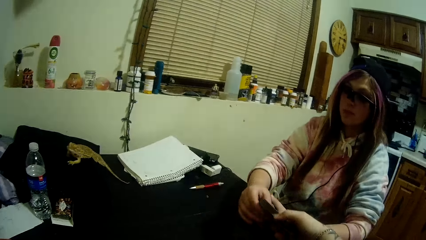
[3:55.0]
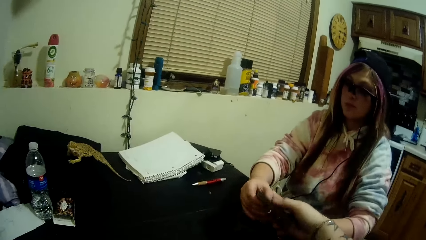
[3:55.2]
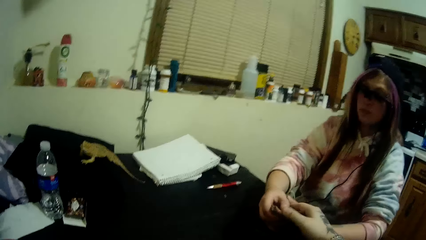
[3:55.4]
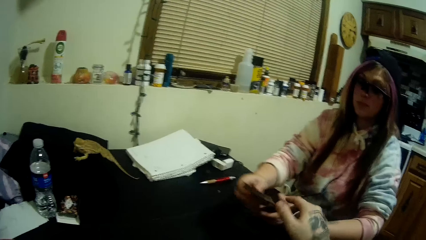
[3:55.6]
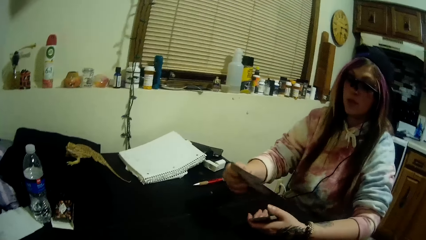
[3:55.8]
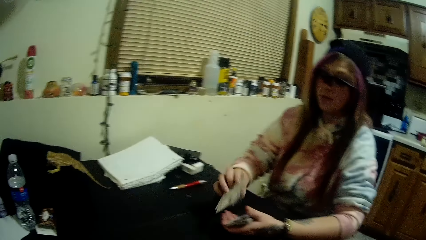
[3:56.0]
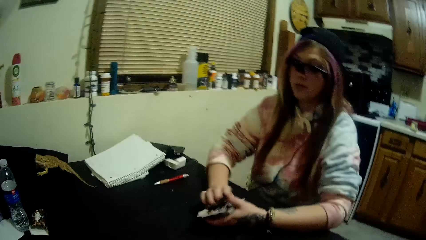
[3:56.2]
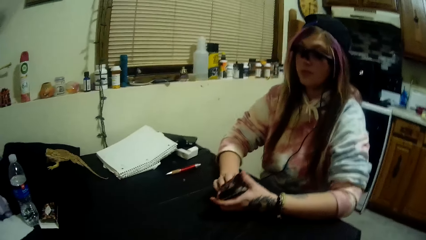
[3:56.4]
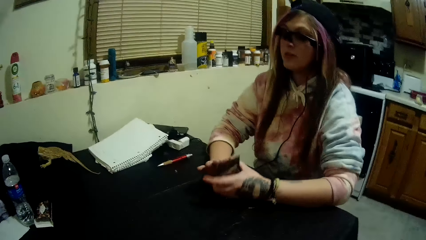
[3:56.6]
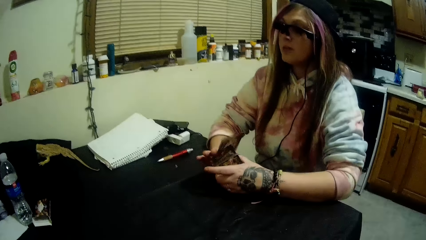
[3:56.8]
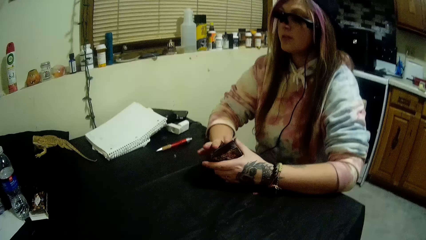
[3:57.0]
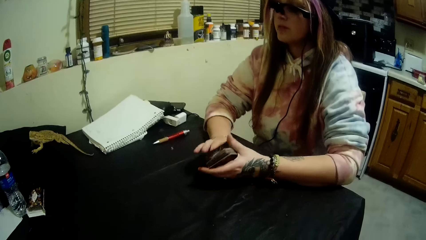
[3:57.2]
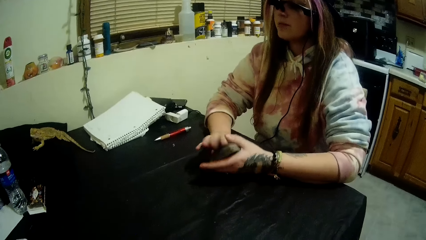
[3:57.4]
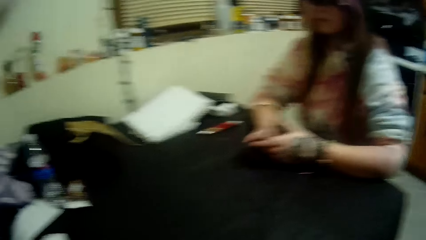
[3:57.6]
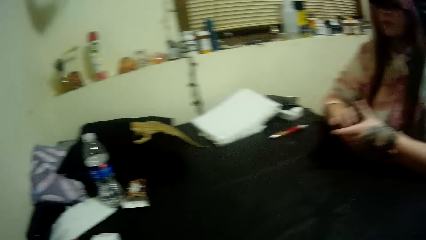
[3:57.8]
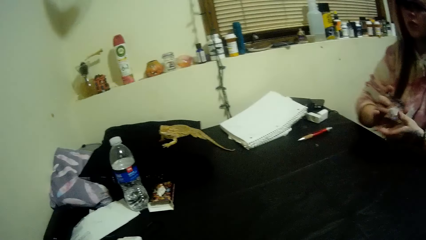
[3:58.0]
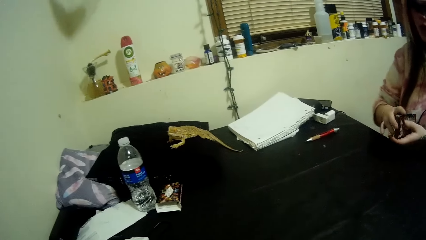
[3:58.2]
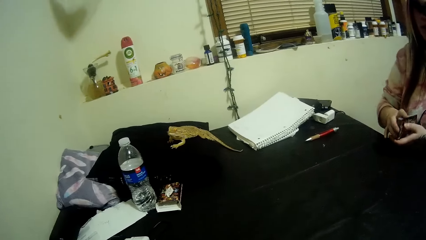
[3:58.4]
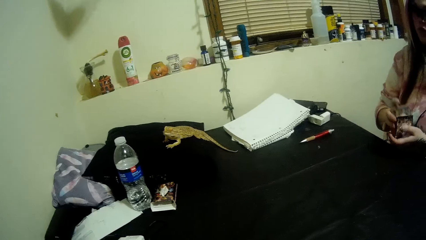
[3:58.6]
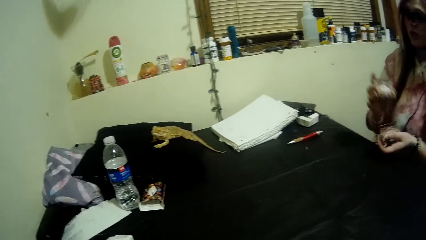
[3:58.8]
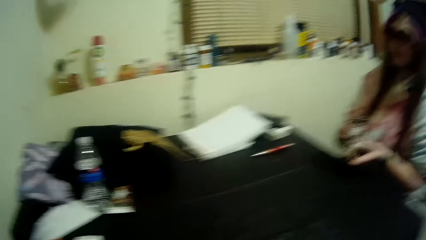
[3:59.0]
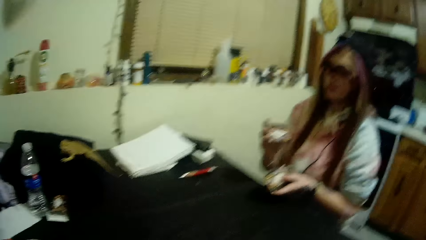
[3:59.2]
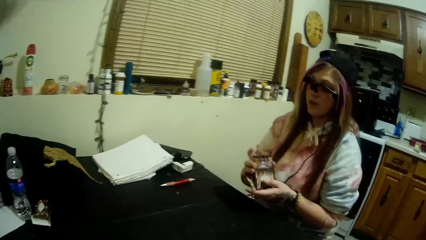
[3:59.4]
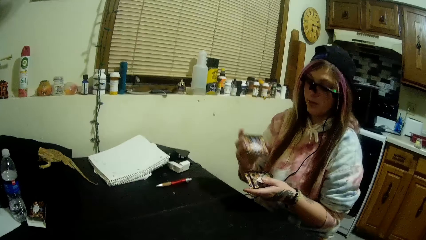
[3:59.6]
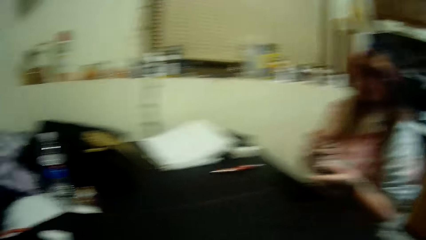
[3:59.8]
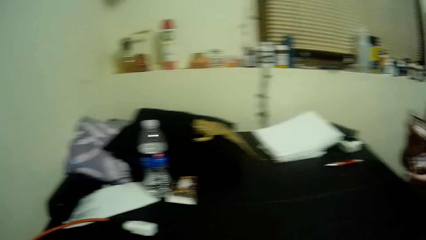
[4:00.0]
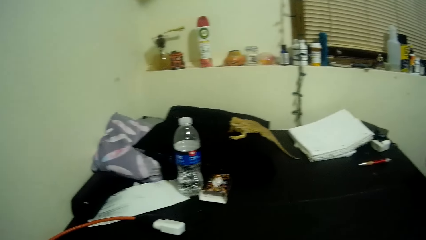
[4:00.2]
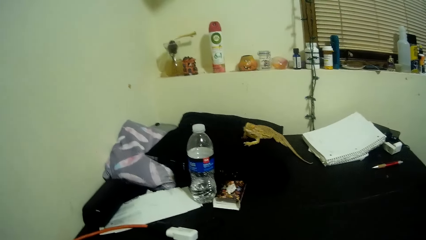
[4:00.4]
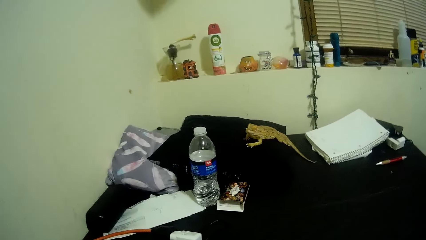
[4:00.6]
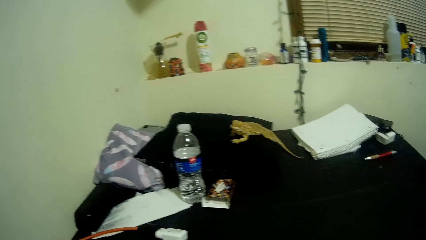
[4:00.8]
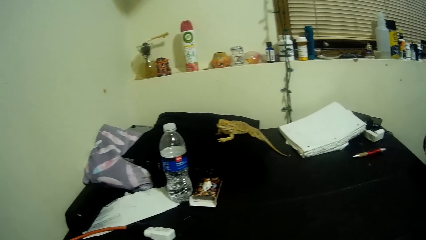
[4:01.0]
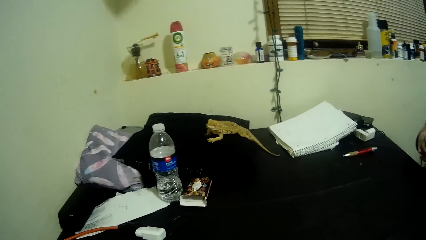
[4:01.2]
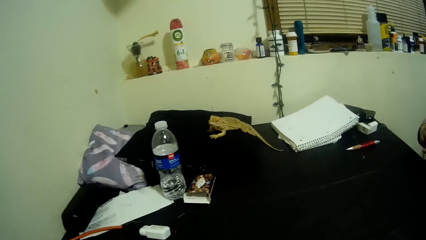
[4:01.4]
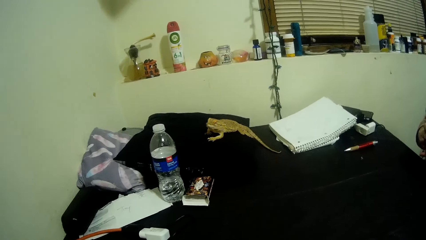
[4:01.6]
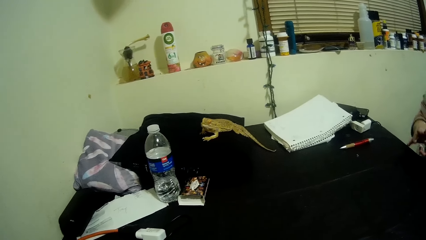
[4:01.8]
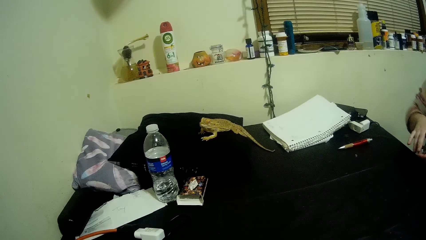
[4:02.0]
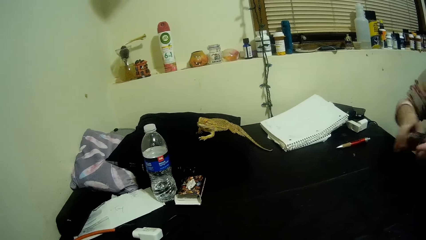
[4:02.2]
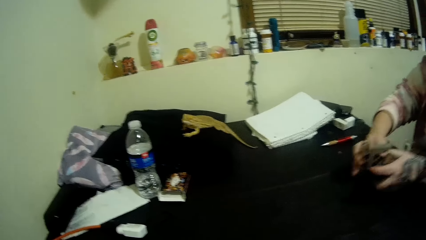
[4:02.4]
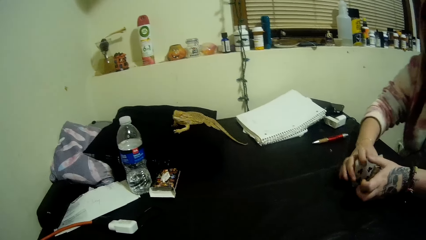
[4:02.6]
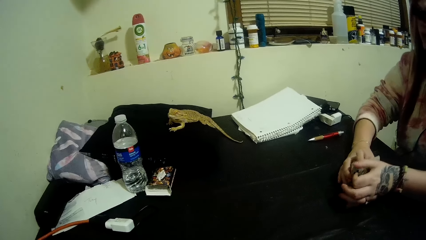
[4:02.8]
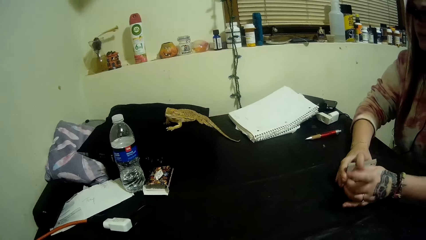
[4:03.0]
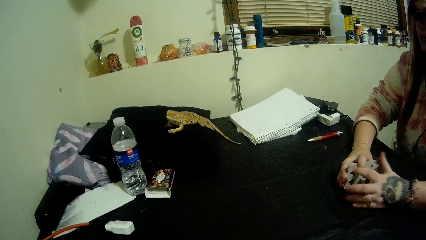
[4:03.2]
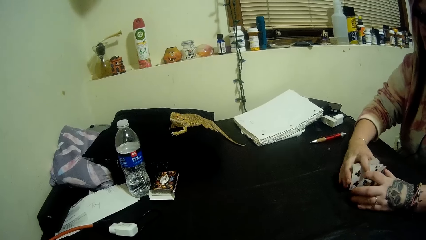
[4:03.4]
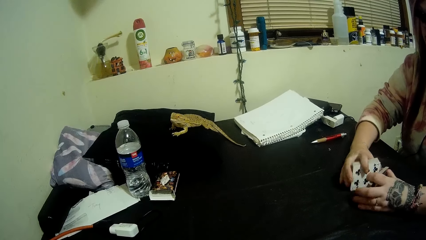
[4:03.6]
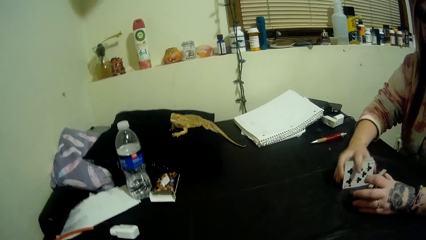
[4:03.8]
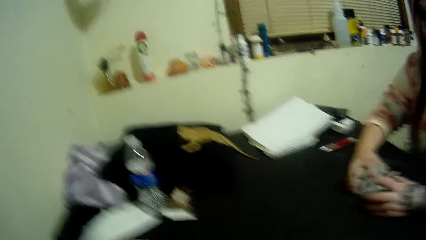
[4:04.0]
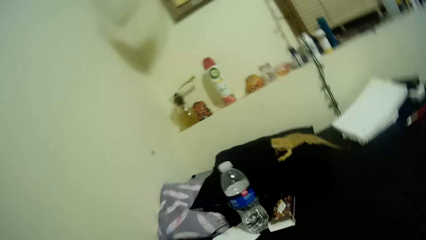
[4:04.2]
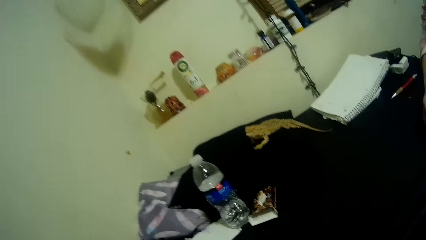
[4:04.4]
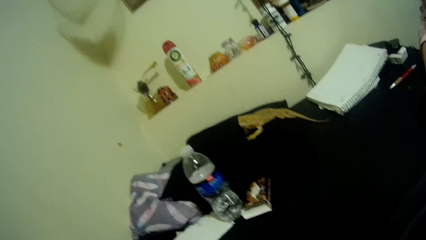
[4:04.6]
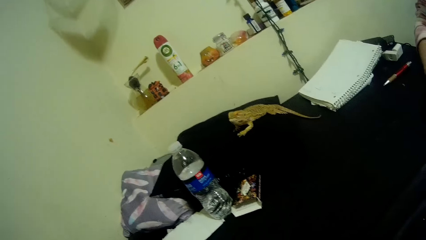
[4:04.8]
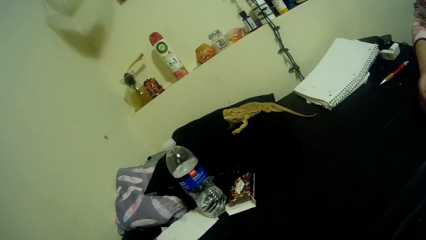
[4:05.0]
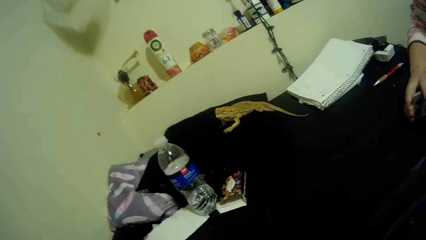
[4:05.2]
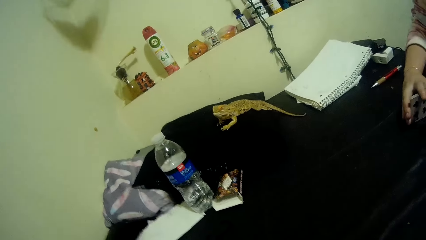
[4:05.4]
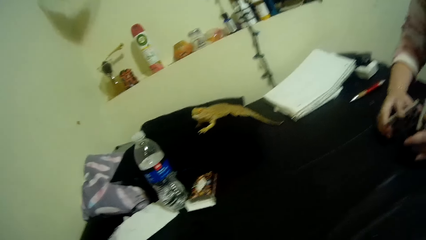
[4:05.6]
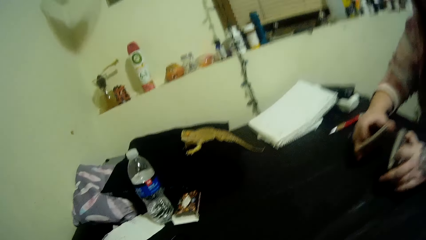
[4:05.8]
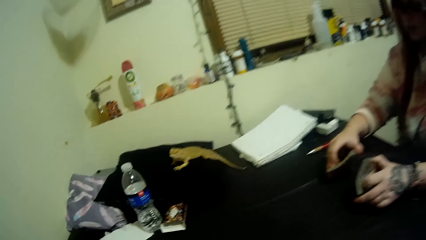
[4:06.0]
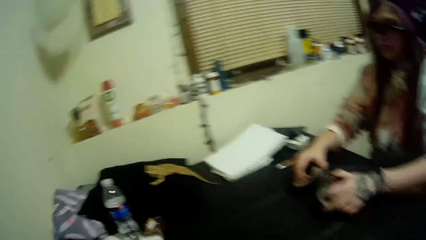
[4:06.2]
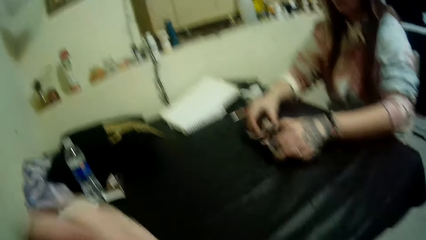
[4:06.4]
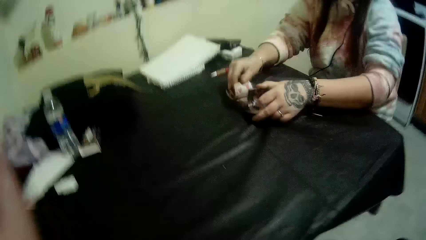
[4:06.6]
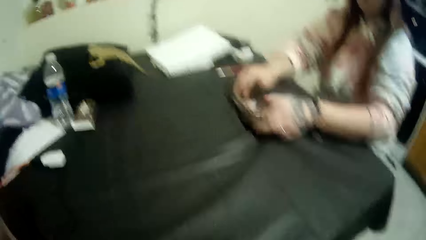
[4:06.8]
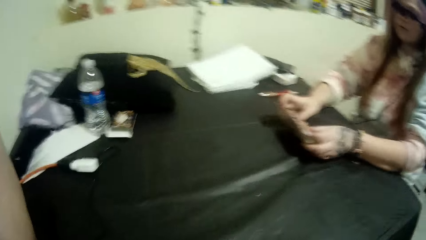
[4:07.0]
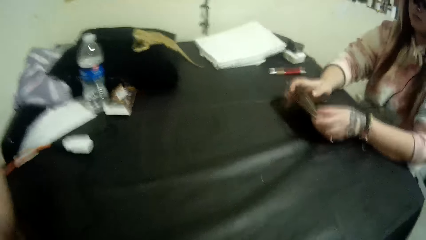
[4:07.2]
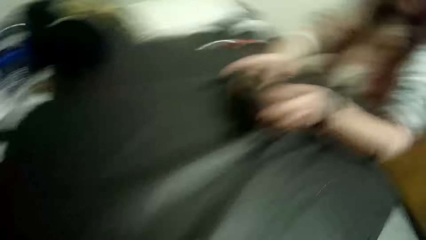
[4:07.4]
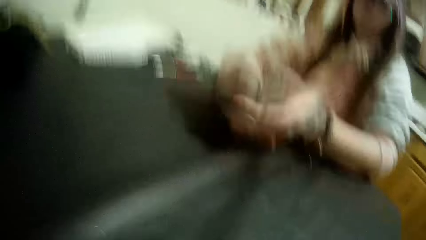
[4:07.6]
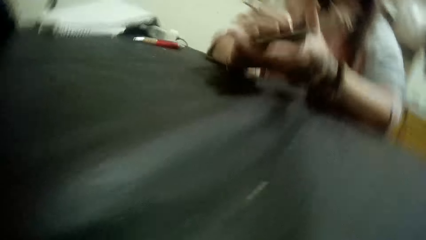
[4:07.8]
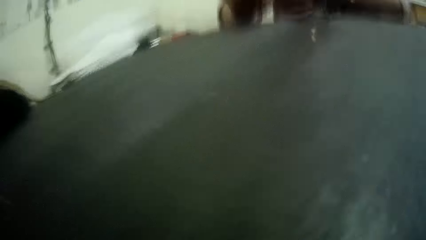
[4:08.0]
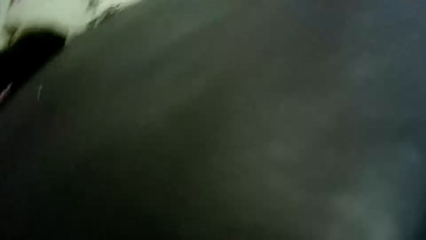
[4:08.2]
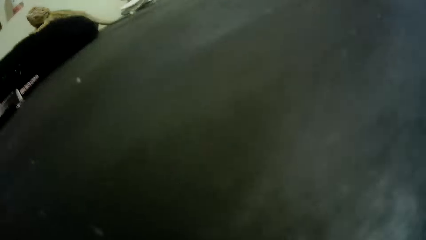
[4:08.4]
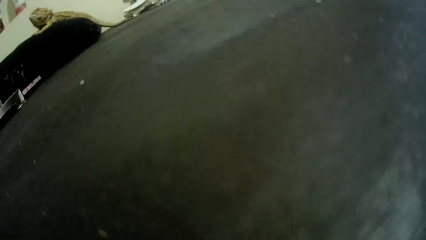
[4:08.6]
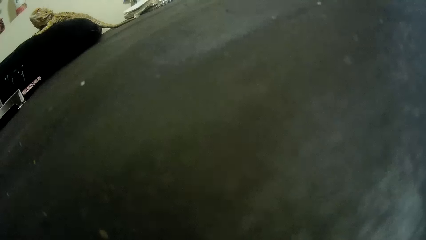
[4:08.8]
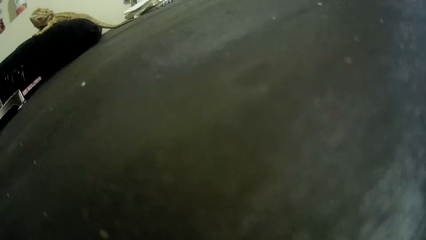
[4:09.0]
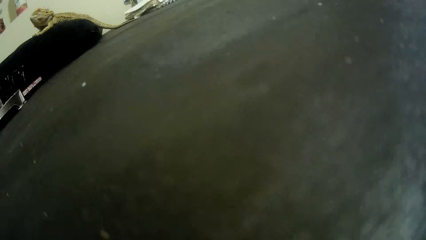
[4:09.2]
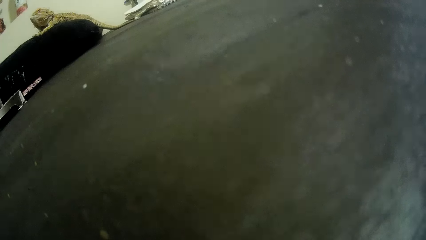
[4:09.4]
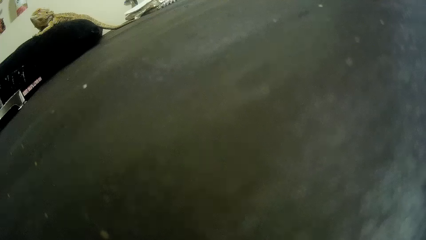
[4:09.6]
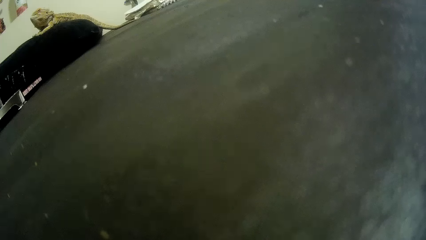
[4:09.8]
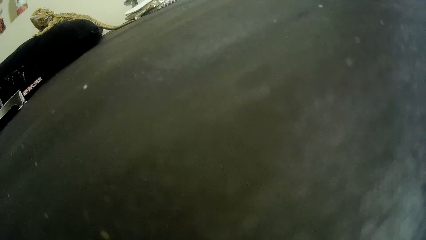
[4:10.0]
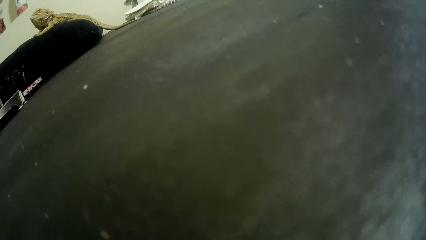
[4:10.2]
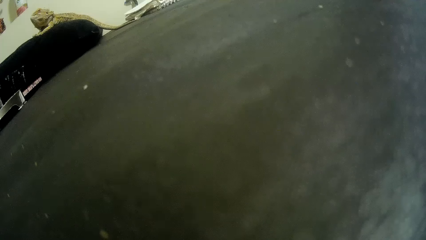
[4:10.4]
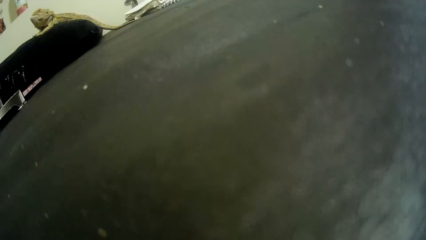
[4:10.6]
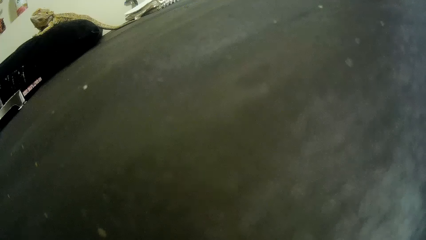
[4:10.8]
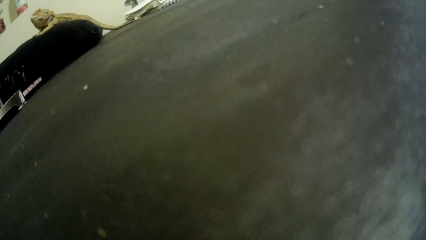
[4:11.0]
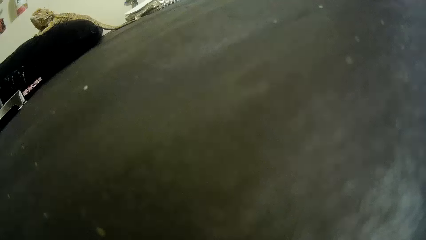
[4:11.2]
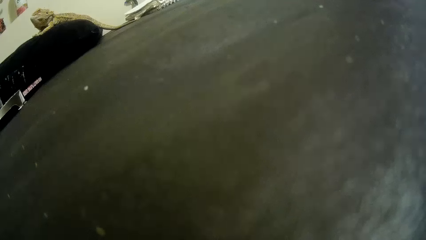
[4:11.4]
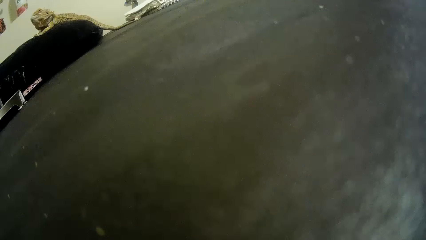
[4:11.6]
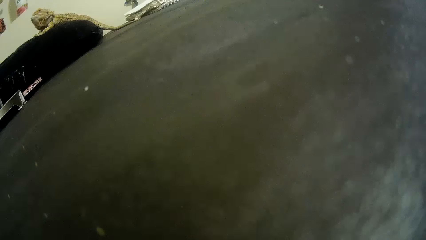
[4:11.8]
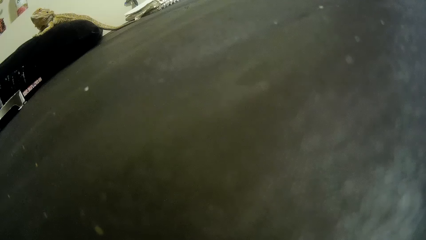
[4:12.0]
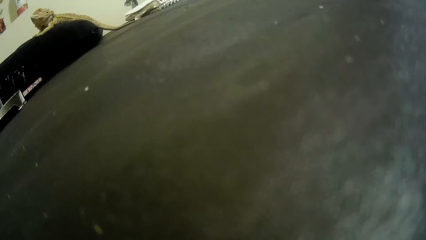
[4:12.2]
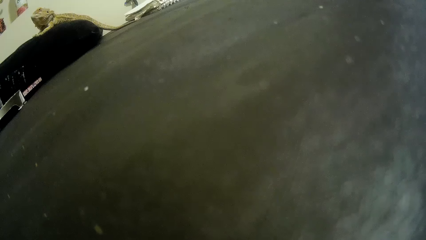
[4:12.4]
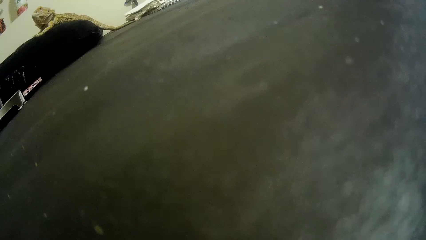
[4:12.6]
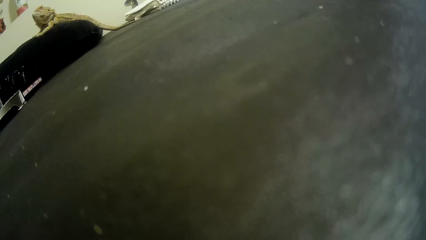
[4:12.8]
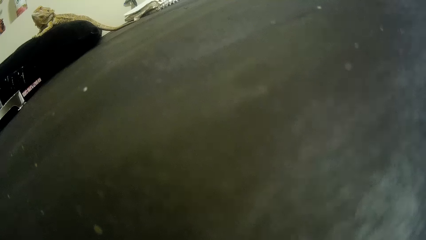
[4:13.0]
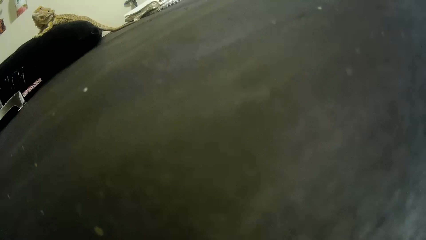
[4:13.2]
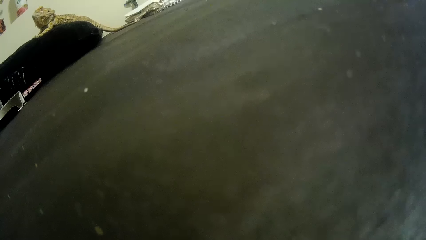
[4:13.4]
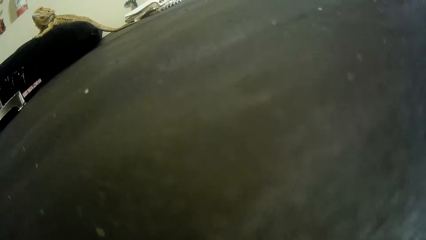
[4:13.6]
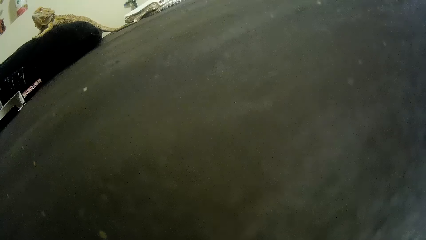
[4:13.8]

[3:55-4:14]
The camera wearer passes the stack of cards to the woman. He takes the cards. The woman shuffles the cards. The woman selects the cards. The camera wearer moves the camera from his head to the table with his hands.
